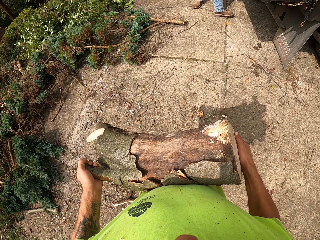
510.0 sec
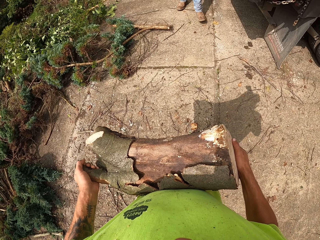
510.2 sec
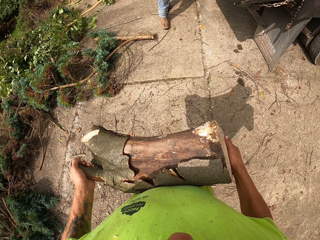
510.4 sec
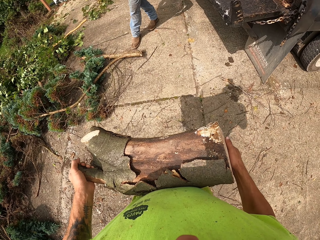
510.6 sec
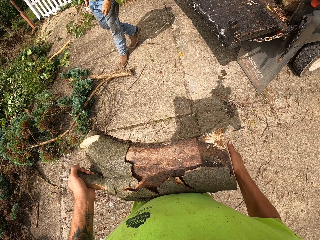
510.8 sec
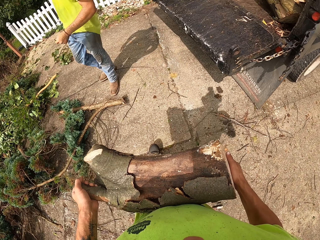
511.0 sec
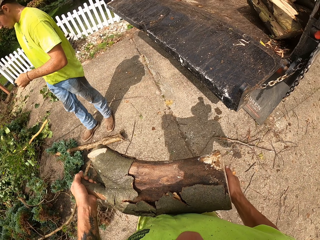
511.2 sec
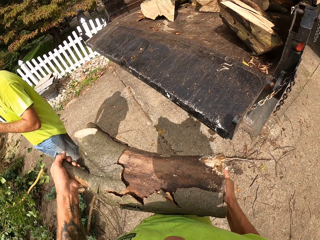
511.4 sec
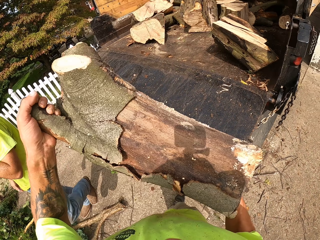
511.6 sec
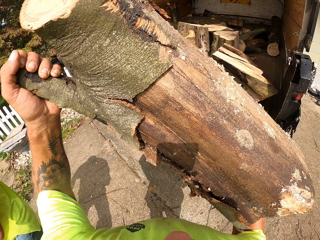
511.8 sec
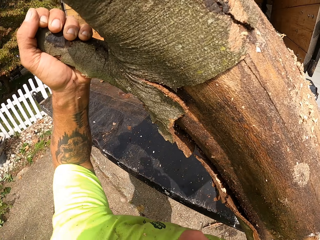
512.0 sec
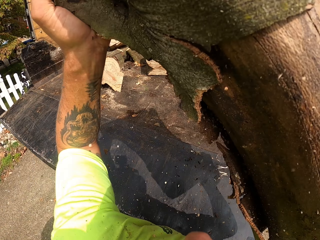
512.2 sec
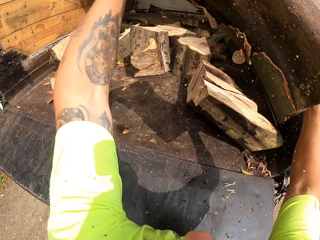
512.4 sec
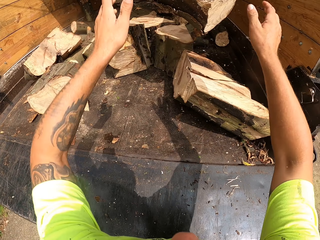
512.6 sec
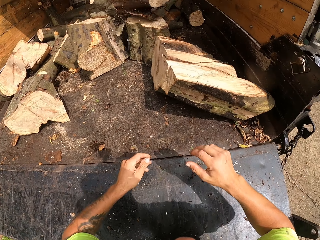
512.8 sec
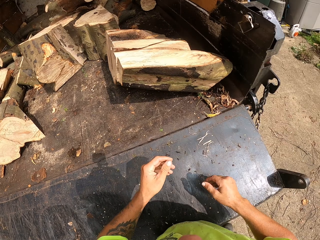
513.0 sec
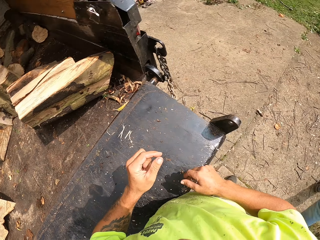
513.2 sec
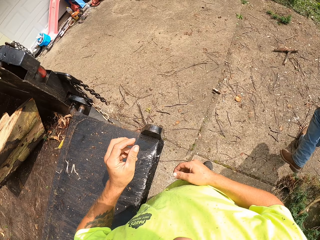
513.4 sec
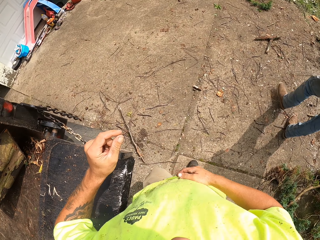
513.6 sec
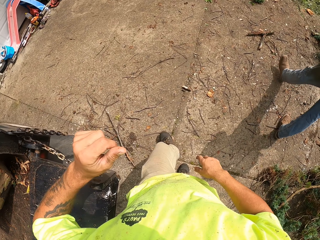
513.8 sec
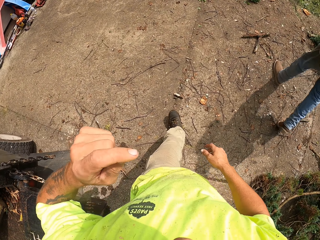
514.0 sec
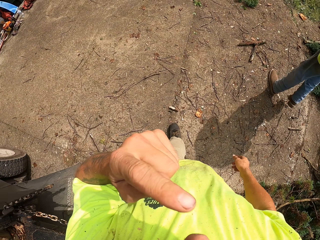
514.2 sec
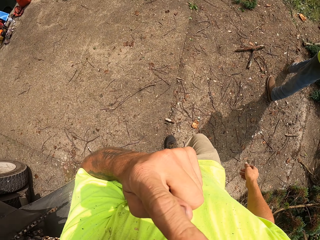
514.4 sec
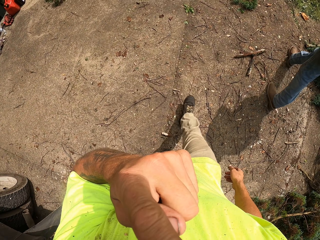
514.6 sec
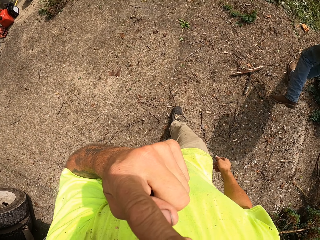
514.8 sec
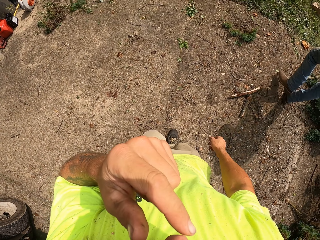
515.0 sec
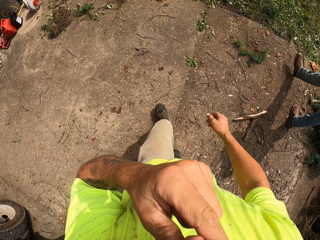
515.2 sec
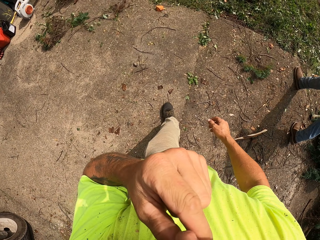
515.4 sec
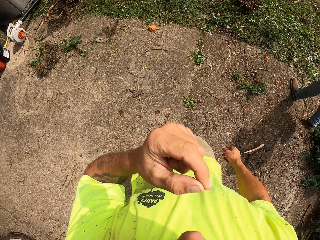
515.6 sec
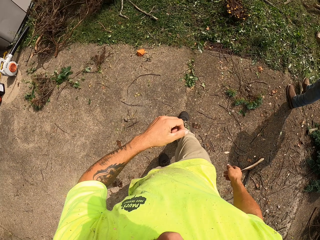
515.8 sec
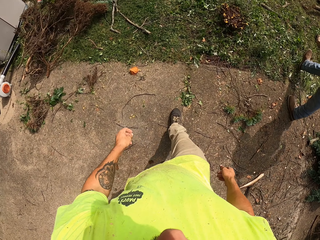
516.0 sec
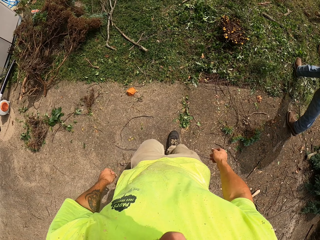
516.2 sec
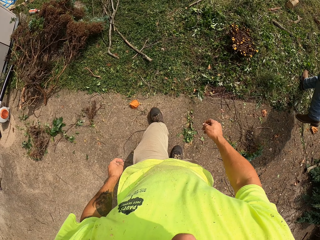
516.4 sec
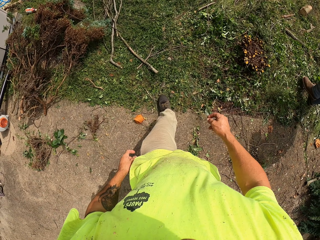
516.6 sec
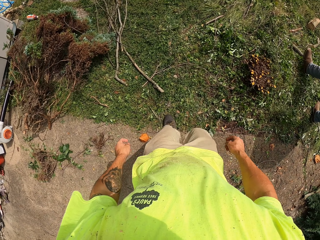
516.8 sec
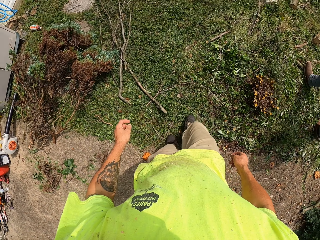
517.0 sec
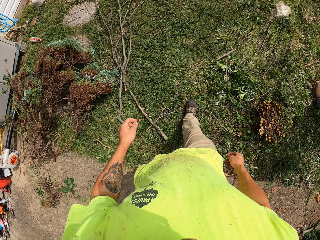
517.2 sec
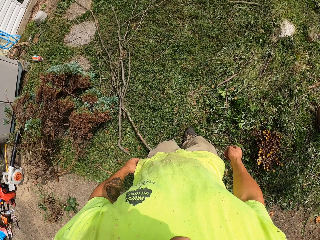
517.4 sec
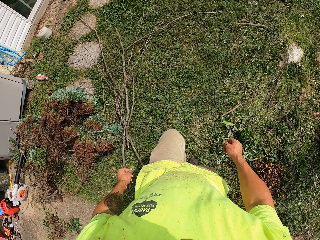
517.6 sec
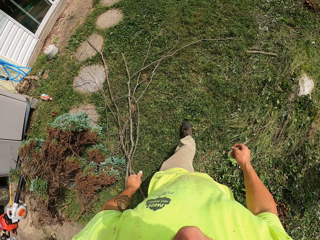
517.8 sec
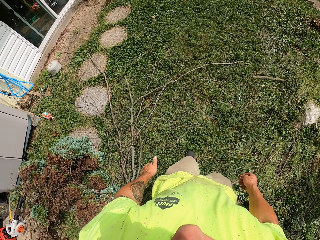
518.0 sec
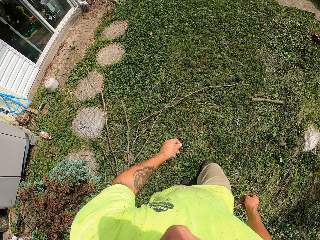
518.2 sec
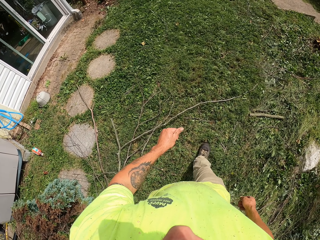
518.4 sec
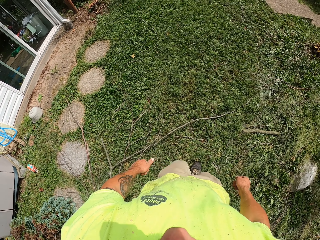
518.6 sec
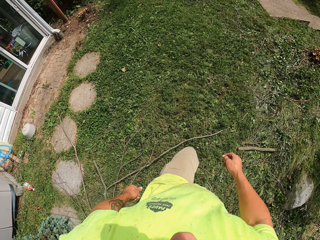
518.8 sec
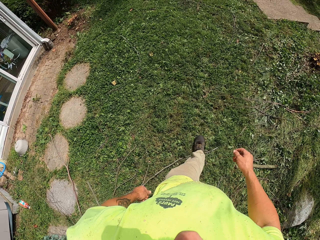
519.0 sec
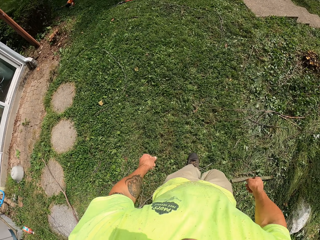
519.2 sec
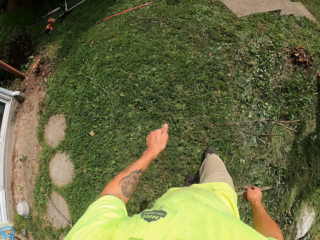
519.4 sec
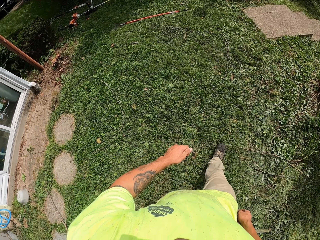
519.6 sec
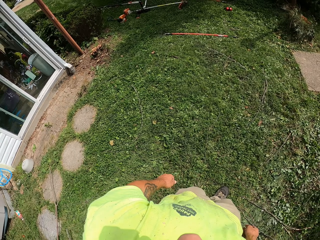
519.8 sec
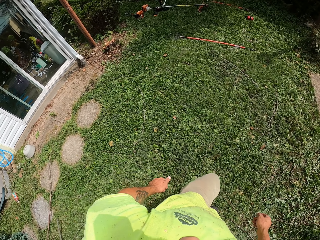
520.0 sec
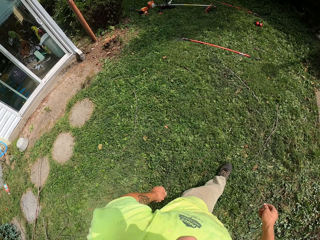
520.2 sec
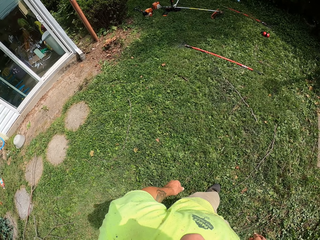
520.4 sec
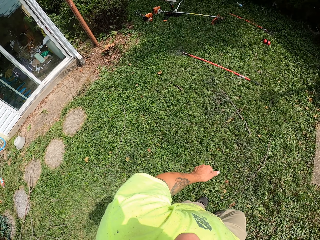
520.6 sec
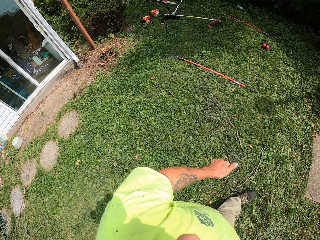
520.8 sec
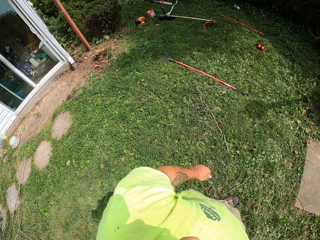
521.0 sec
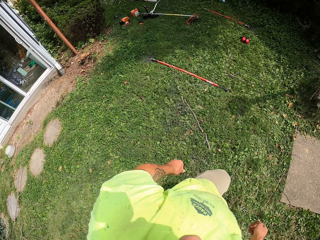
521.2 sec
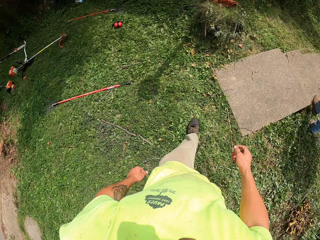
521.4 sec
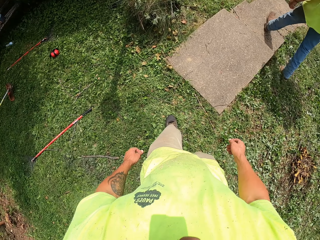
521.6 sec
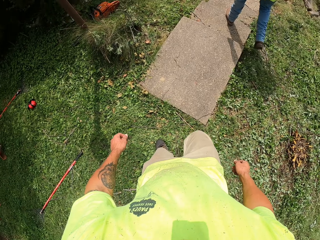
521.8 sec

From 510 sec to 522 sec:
The camera wearer throws the sawn wood in his hands in the back of the trailer truck. He walks towards the field. He touches his face with his left hand.

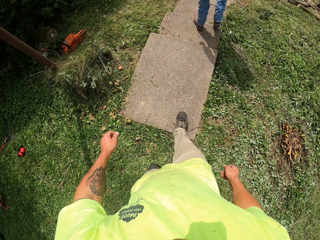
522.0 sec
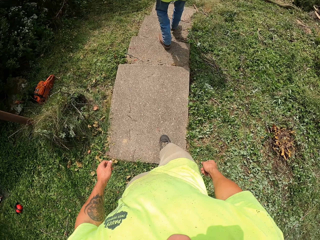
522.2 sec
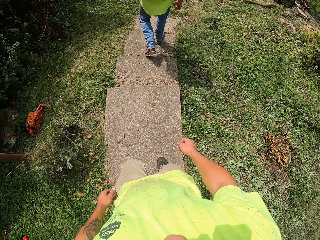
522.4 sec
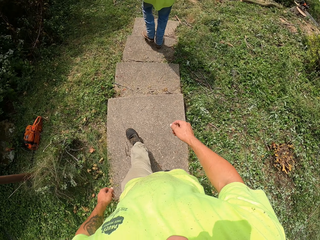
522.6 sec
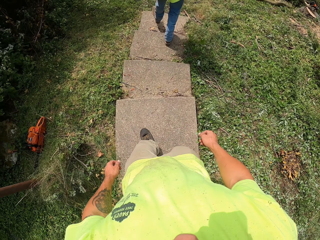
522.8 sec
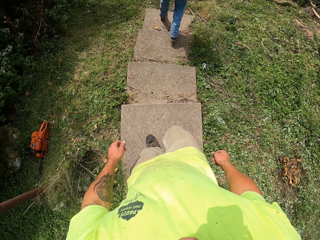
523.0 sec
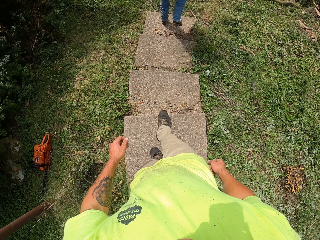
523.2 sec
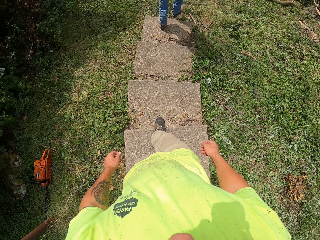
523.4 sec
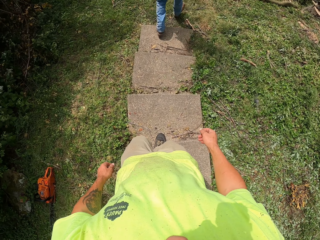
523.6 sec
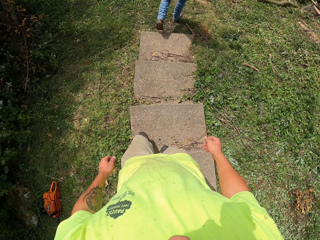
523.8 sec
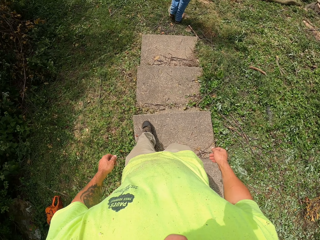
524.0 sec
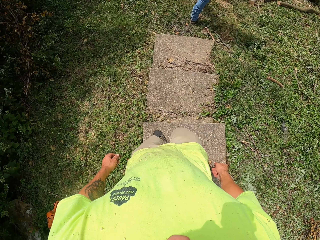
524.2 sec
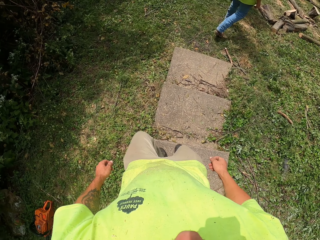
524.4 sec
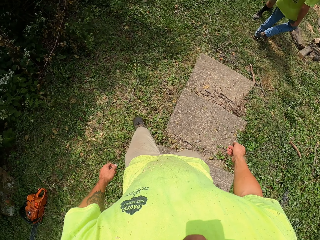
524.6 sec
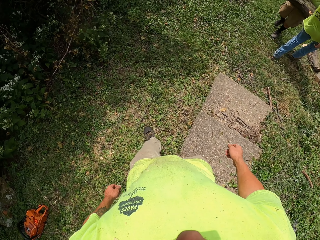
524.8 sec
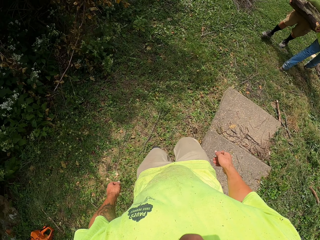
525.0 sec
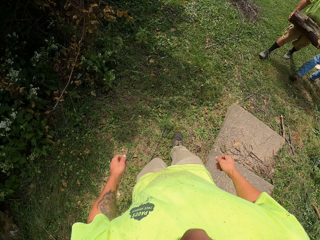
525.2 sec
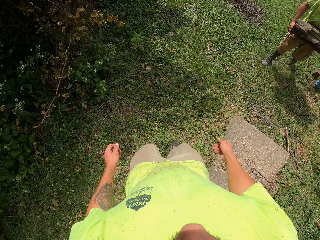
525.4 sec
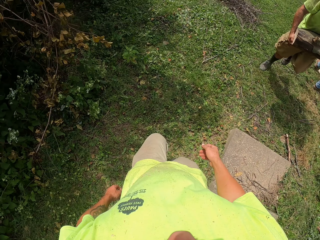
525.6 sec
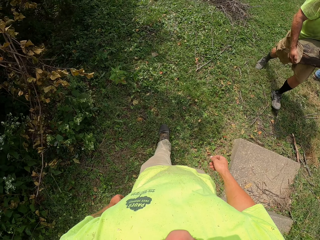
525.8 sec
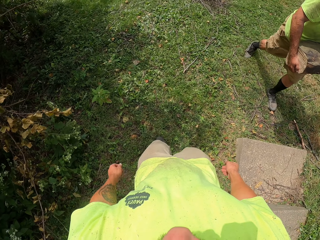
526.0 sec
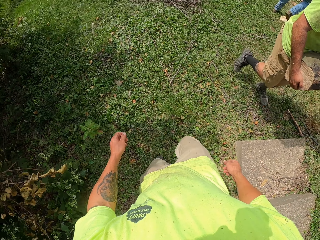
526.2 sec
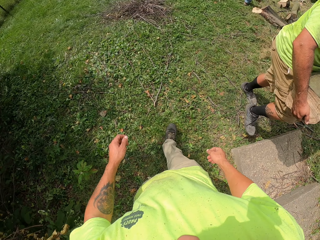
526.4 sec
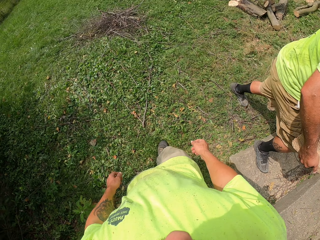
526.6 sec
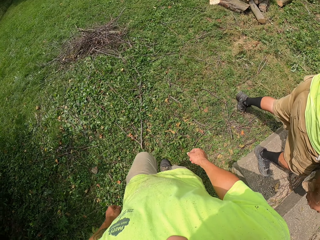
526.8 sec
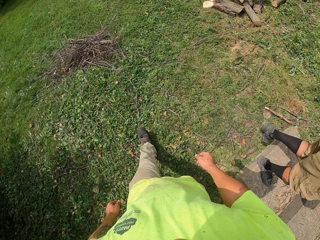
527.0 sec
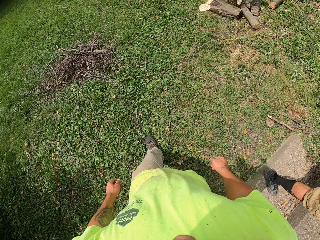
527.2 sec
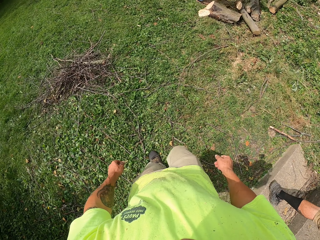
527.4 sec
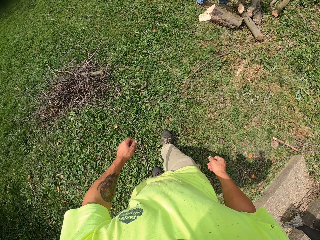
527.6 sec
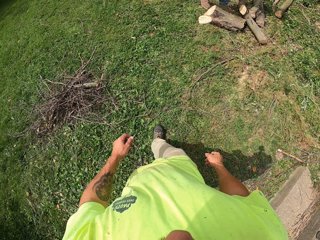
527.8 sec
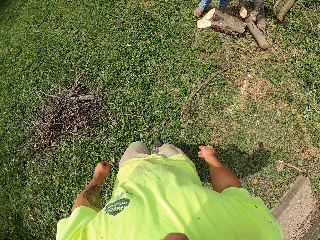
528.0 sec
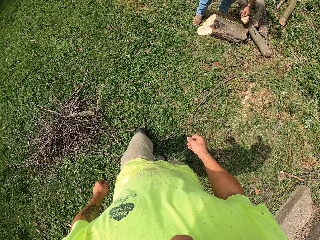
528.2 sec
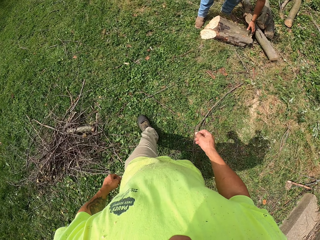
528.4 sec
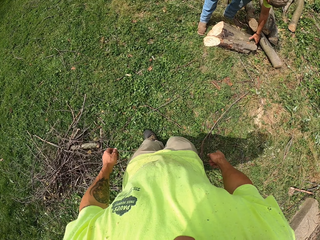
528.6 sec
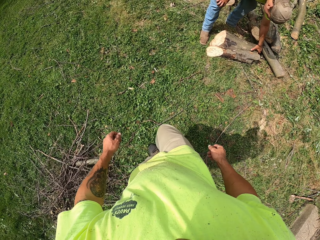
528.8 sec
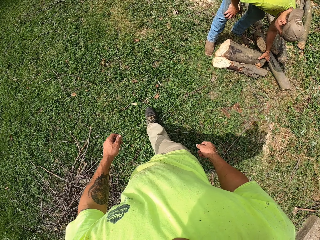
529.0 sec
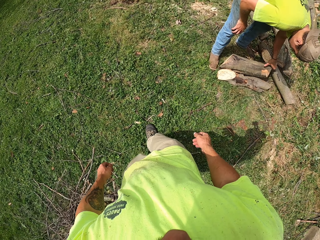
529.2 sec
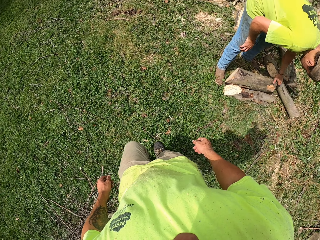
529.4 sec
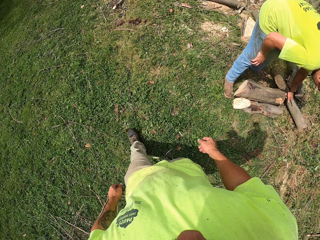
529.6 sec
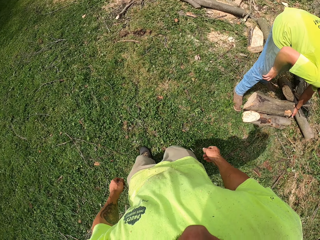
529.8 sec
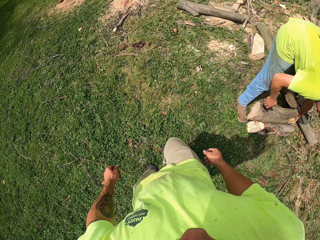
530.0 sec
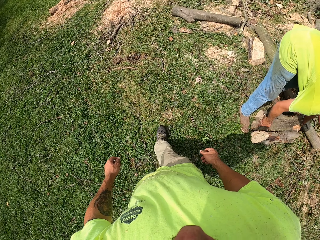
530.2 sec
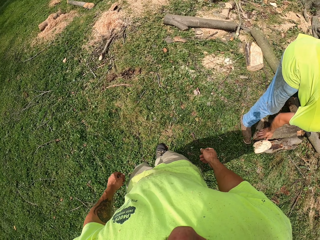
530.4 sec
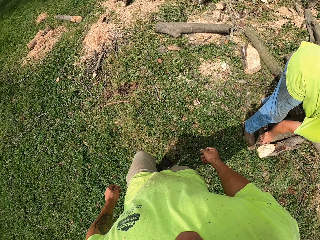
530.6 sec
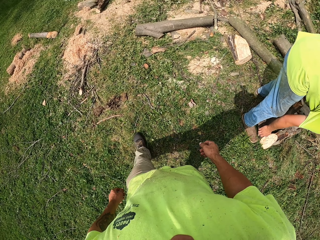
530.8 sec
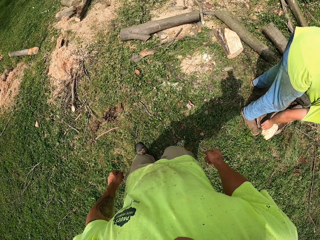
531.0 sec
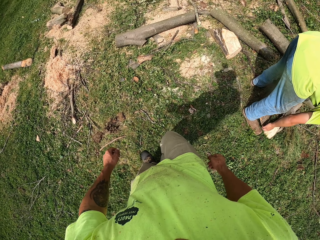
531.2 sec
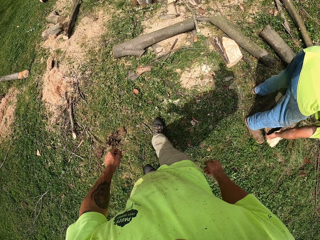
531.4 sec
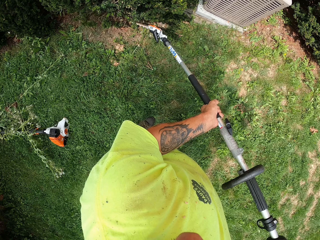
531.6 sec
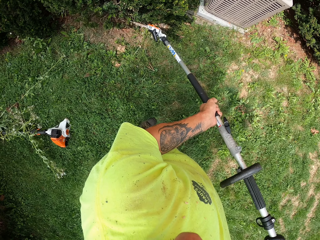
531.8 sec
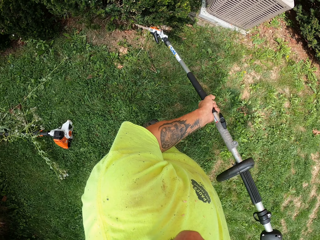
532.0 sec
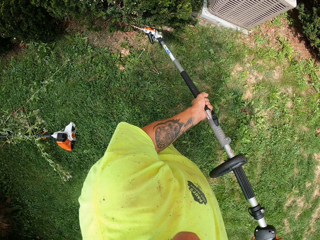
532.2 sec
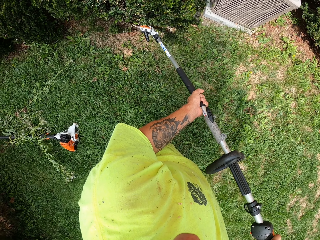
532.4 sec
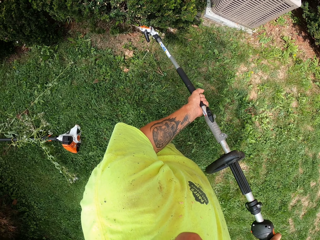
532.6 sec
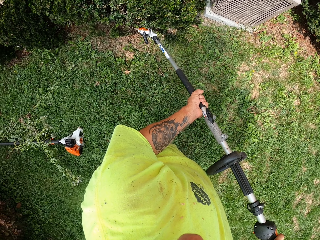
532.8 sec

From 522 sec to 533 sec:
The camera wearer stares at the logs. He trims some plants on a lawn with a lawn trimmer in his hands.
